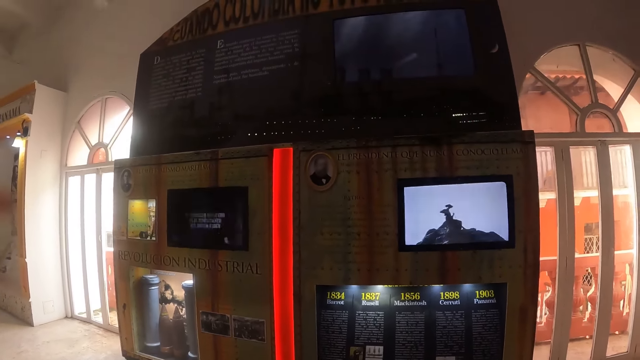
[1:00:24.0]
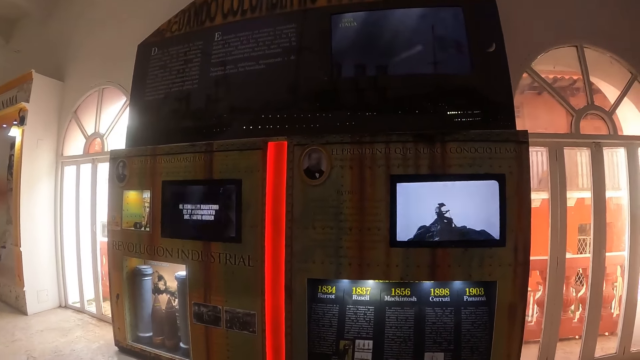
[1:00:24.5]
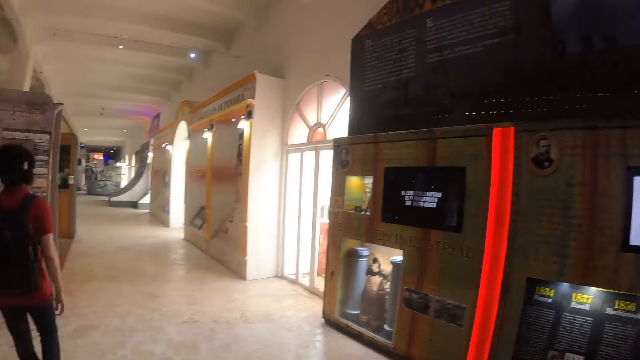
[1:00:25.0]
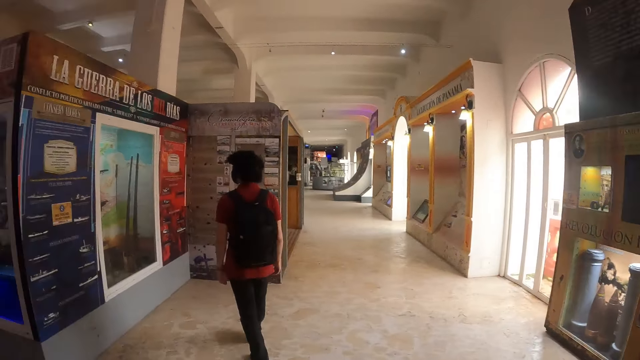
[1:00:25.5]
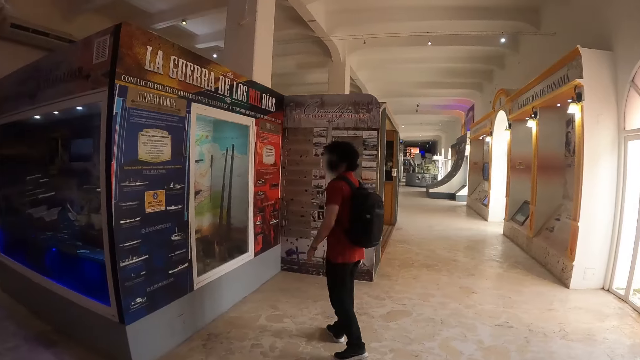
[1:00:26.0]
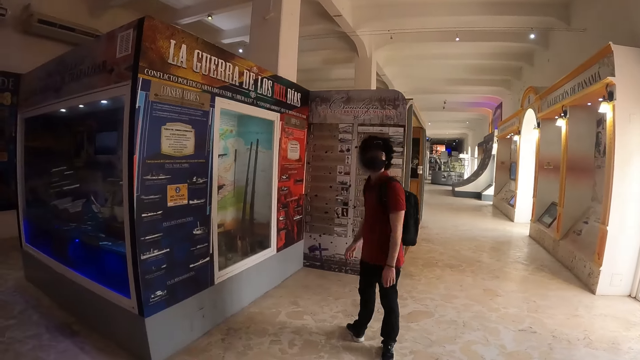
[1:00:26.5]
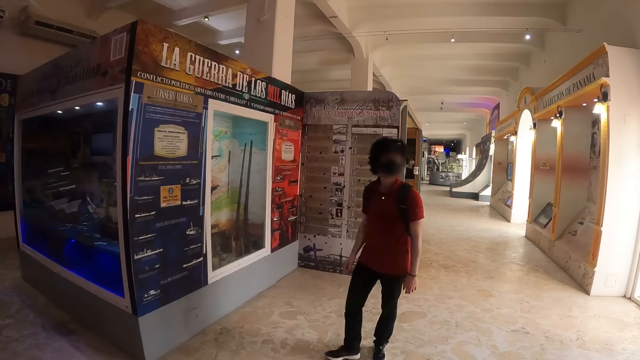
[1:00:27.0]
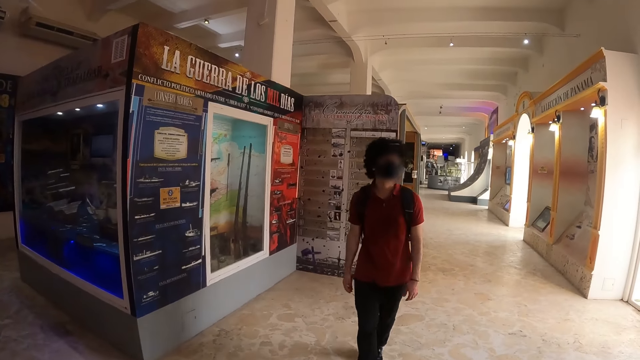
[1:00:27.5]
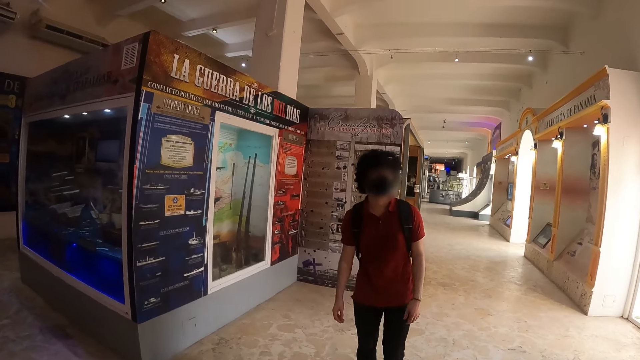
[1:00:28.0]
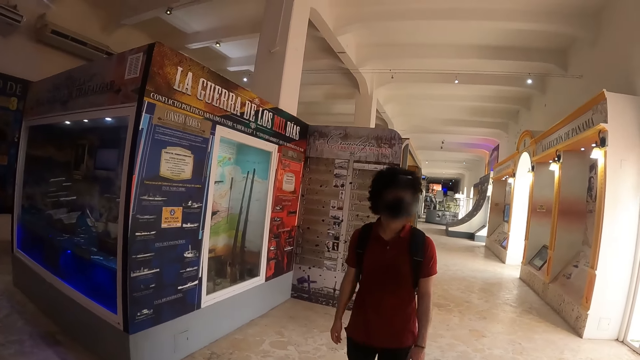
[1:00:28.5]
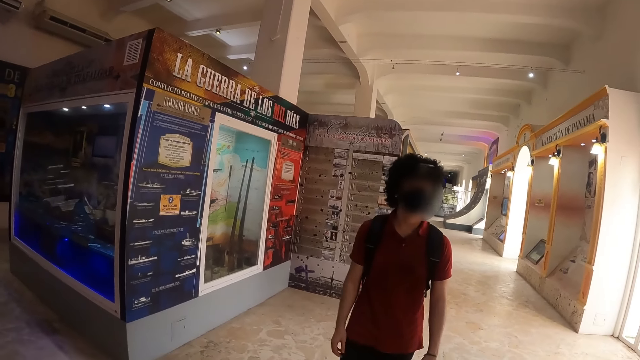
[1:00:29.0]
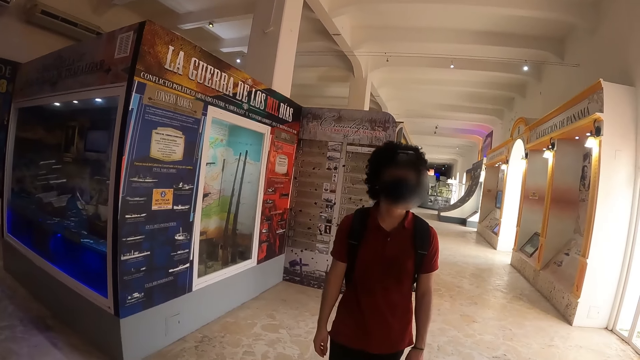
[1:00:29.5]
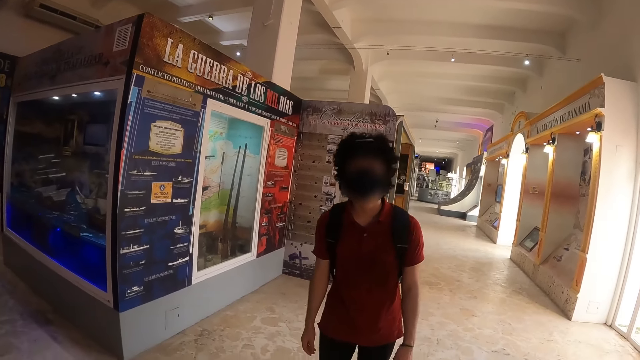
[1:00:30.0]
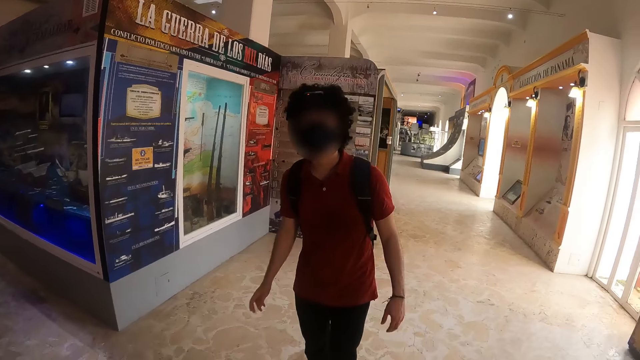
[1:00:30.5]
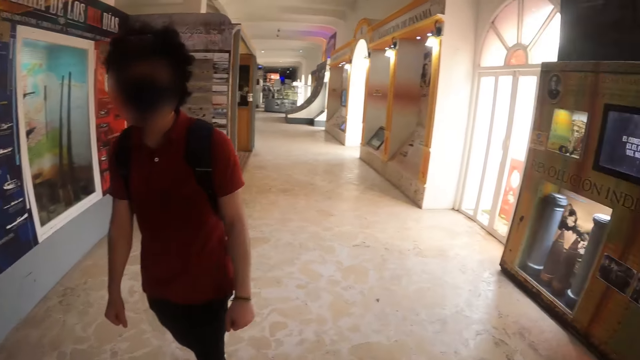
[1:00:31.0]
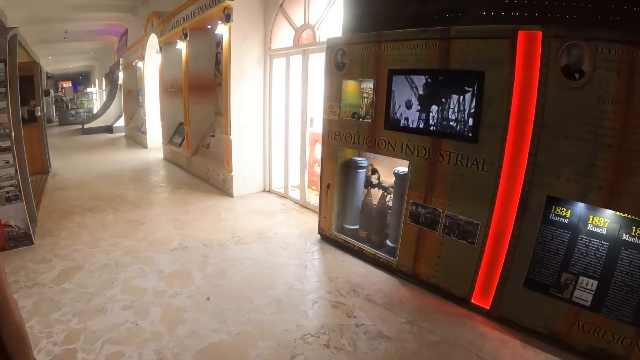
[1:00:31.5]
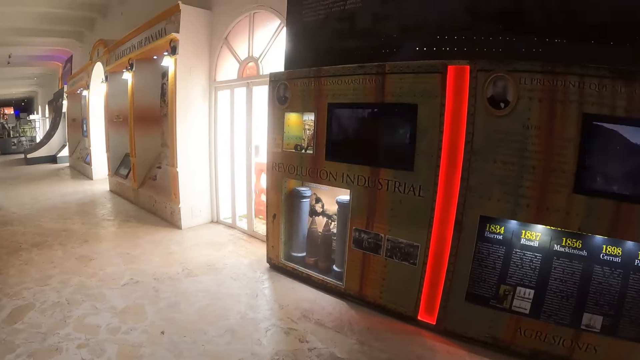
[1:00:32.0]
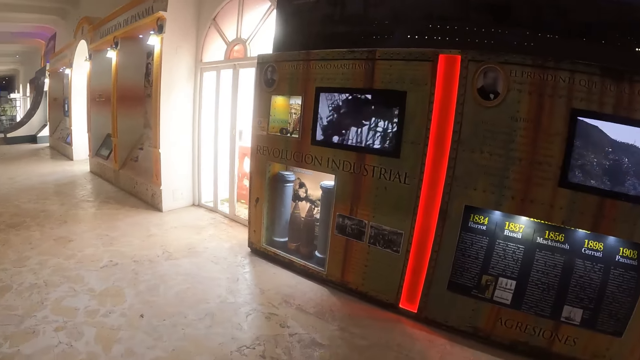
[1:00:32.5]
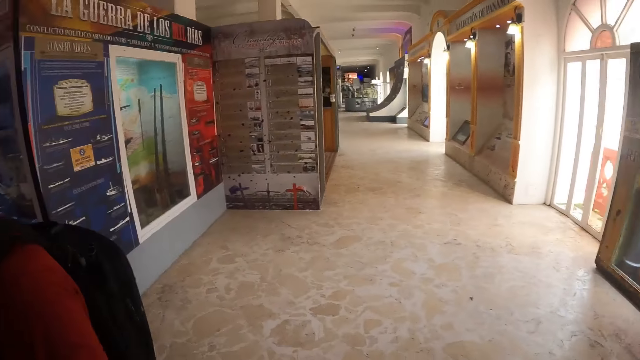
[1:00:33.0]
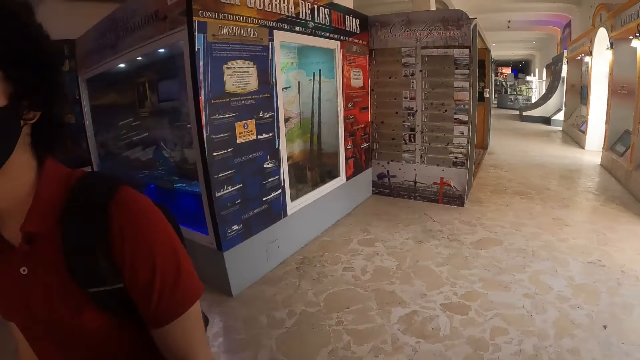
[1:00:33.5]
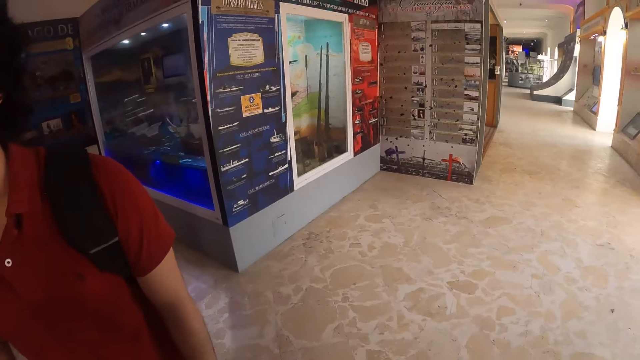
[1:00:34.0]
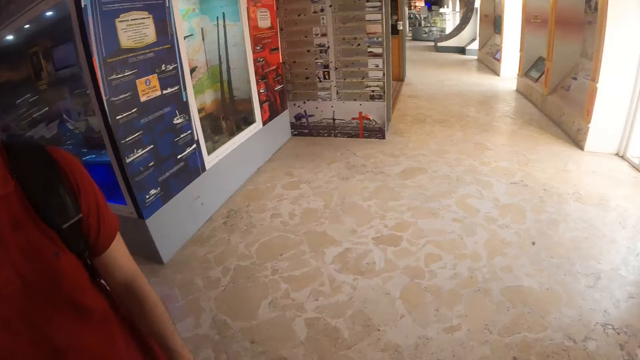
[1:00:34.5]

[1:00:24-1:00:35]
The camera wearer looks around and moves the hand. They look at a man. They interact with the man.

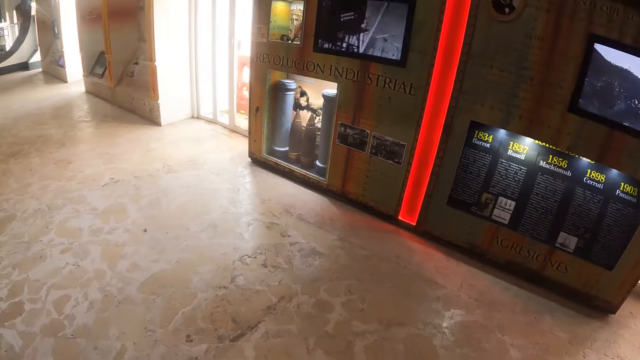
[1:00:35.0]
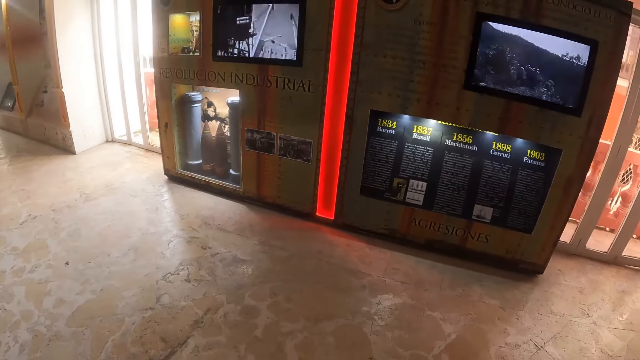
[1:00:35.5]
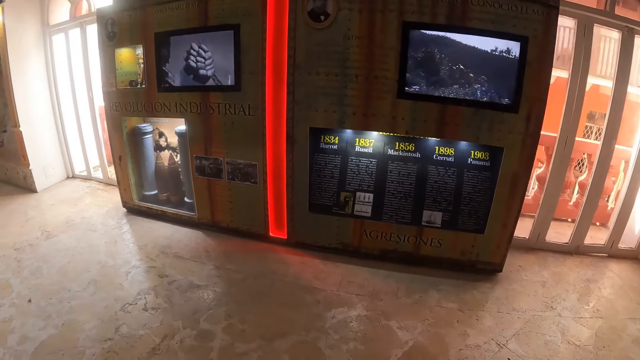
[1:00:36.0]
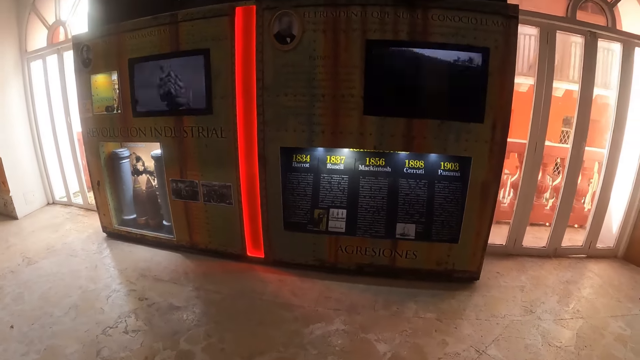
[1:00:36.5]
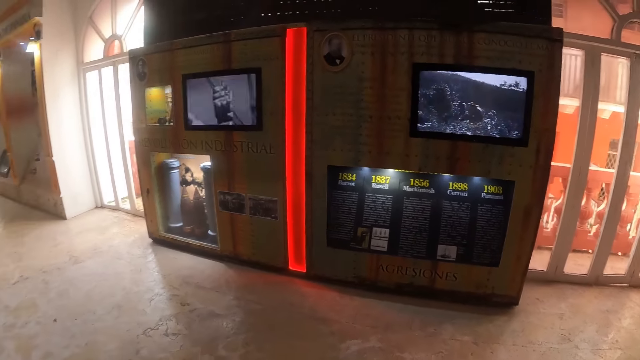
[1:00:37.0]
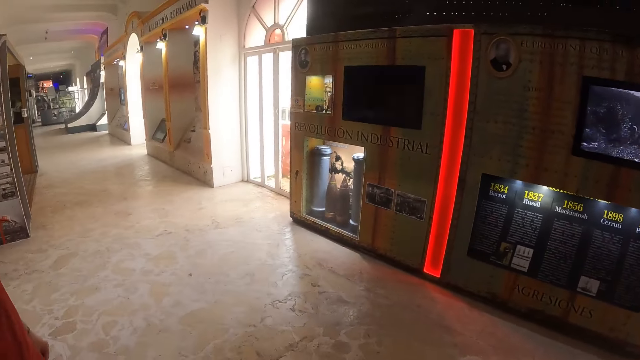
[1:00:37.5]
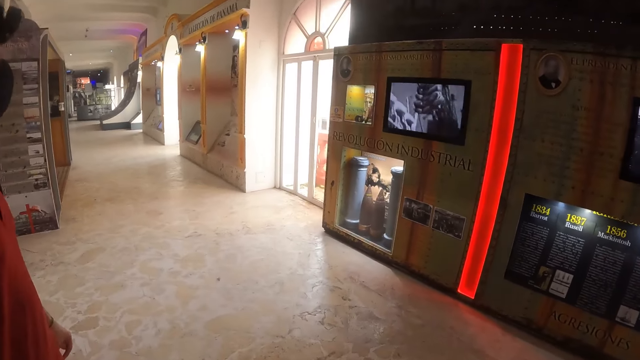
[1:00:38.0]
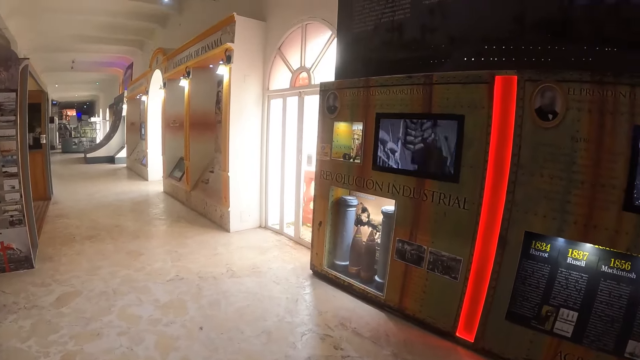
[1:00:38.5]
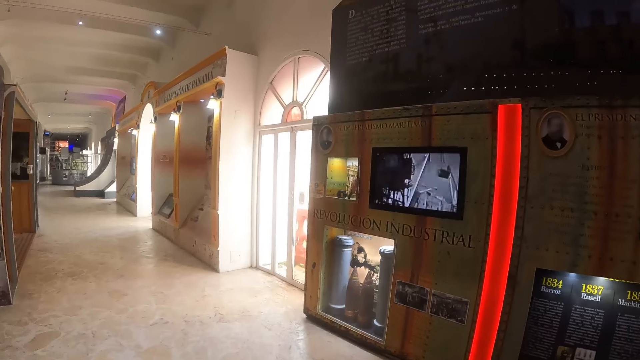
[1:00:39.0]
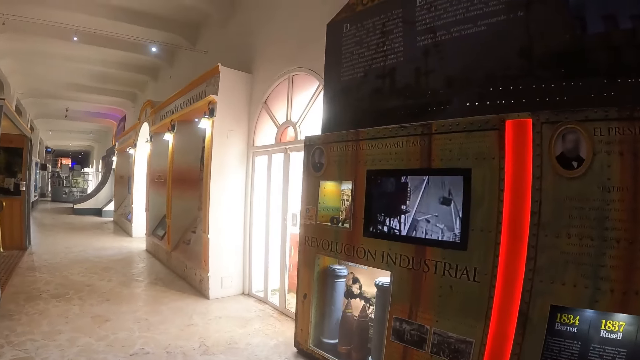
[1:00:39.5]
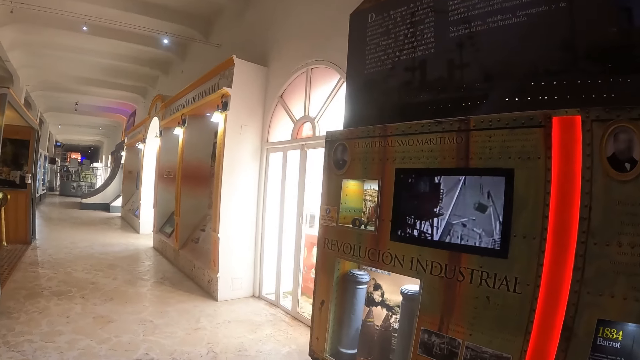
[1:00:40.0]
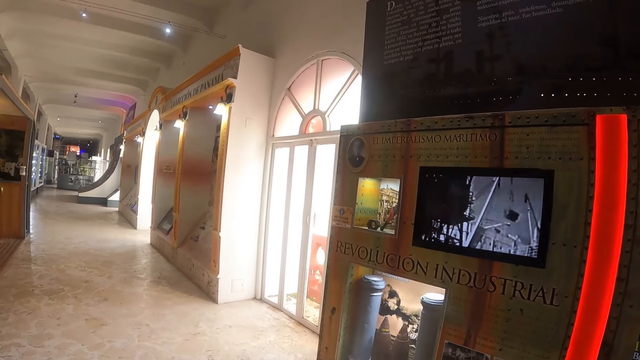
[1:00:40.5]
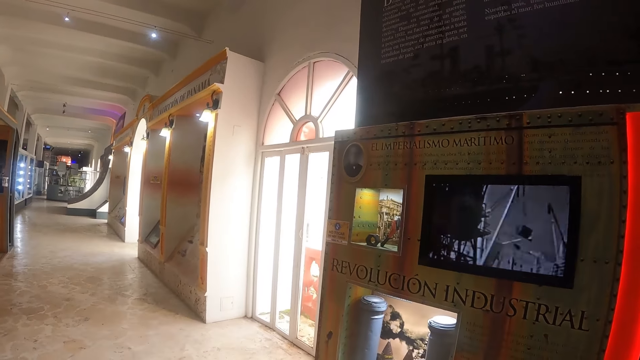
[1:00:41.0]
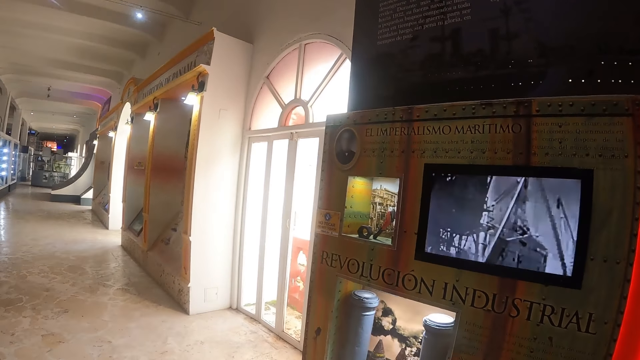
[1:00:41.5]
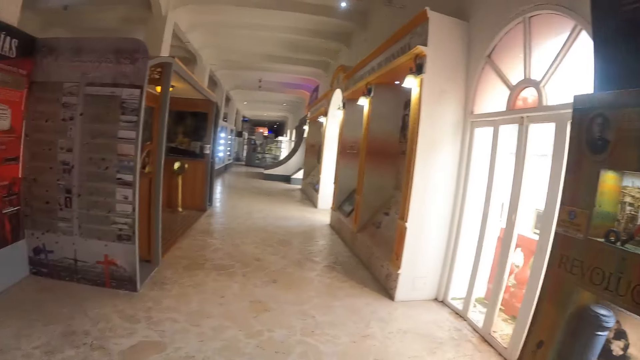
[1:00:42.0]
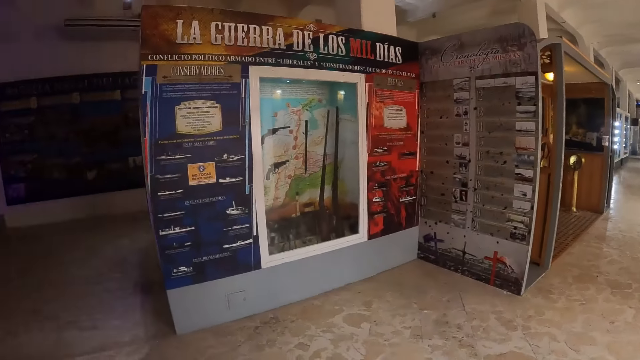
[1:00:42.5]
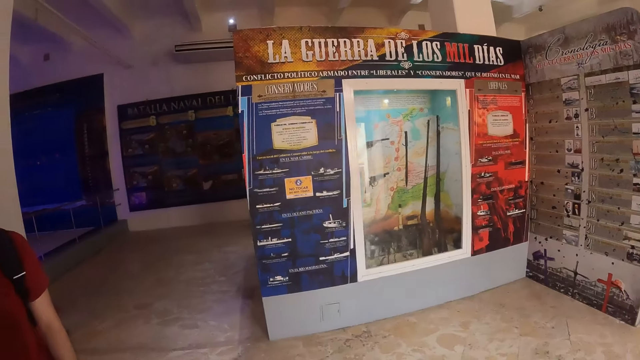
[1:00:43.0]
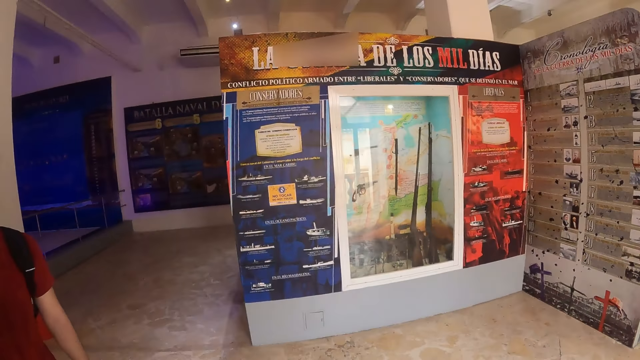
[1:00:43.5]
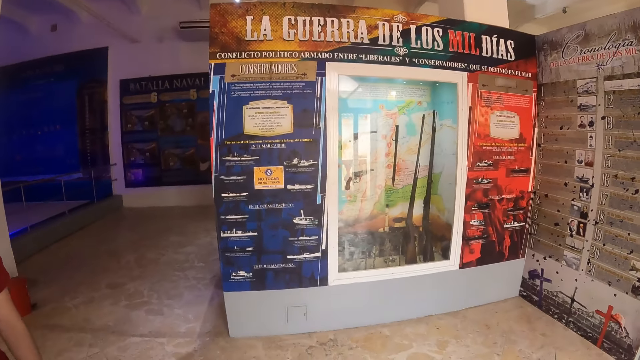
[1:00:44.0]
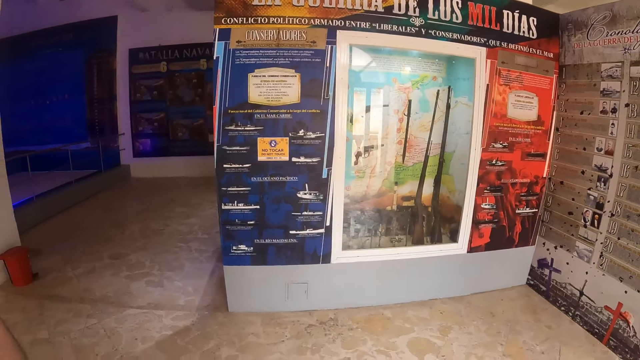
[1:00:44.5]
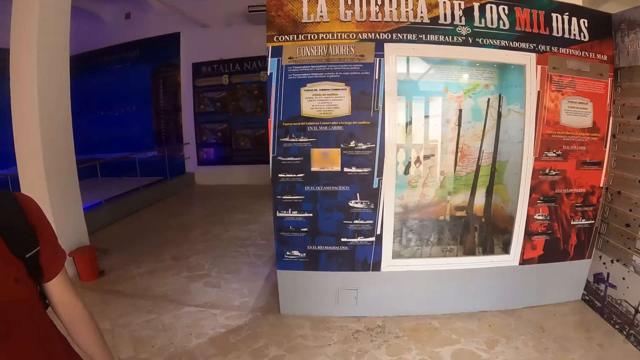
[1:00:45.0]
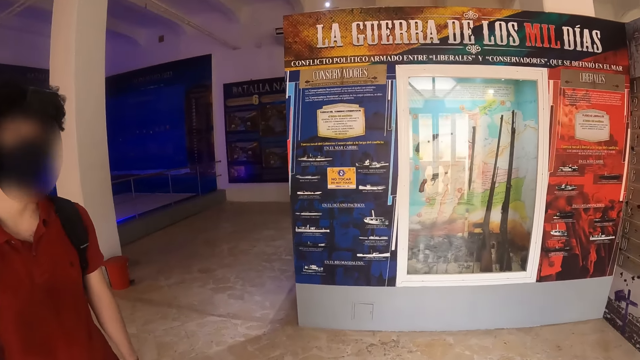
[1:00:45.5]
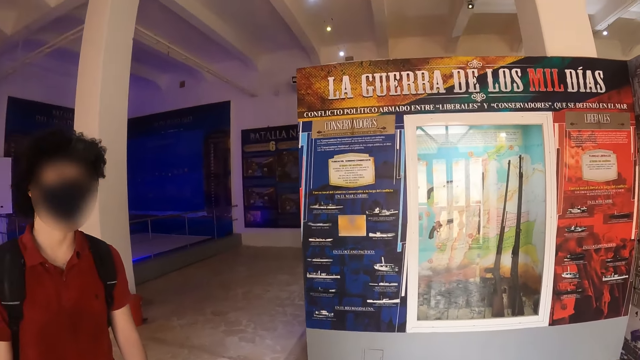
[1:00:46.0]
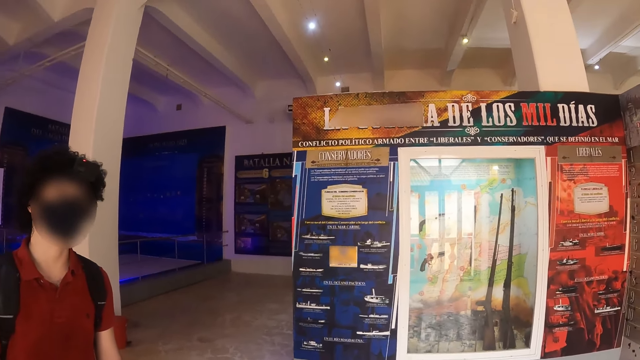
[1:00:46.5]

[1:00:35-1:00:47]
The camera wearer looks at the displayed screens. They look around.
